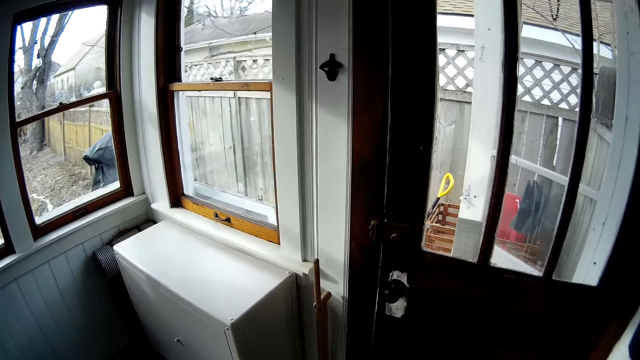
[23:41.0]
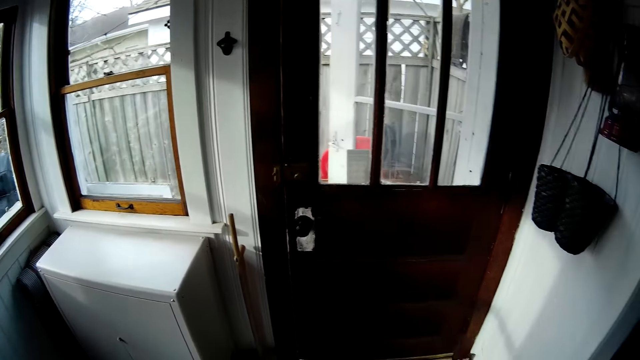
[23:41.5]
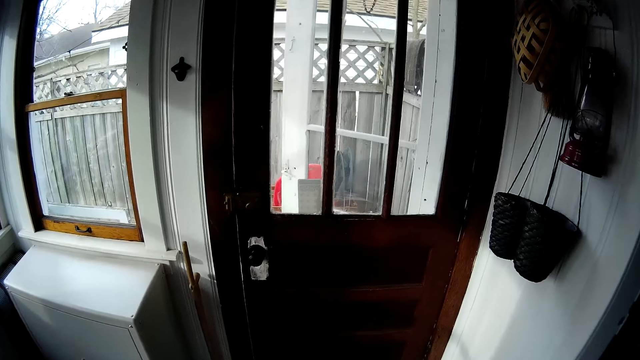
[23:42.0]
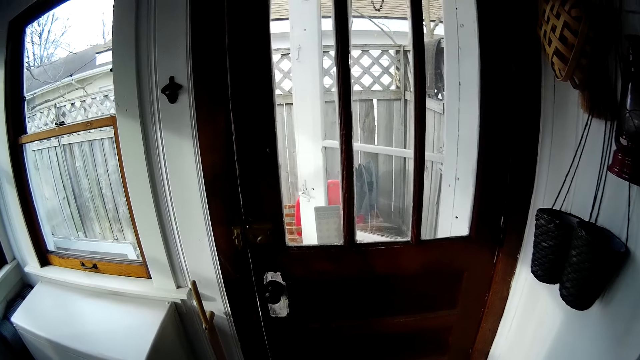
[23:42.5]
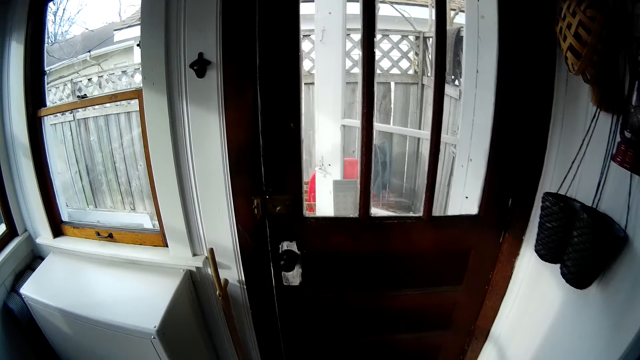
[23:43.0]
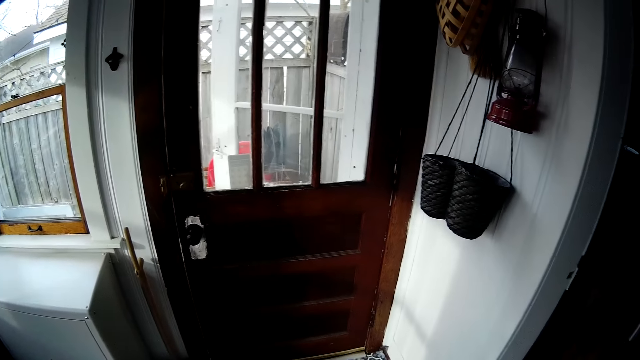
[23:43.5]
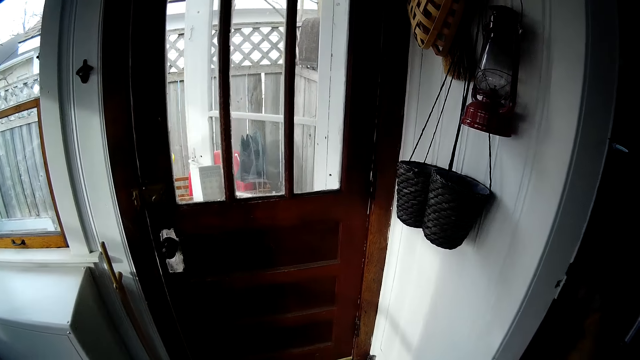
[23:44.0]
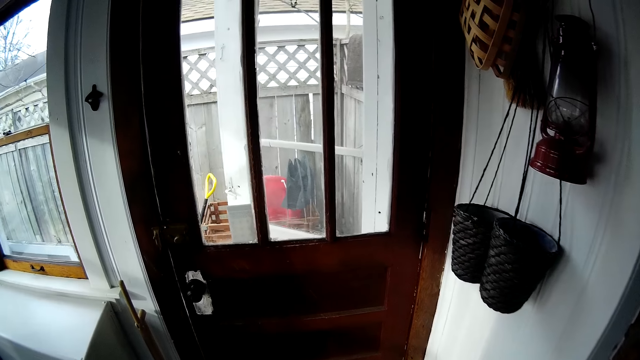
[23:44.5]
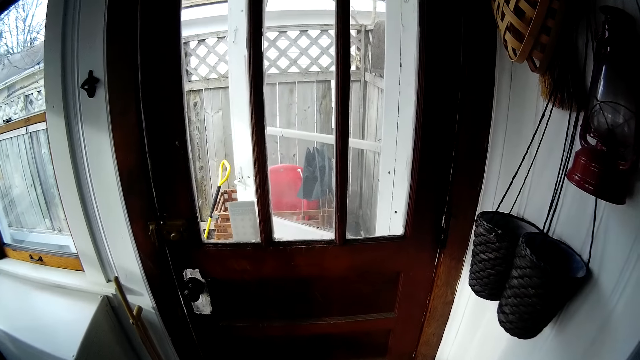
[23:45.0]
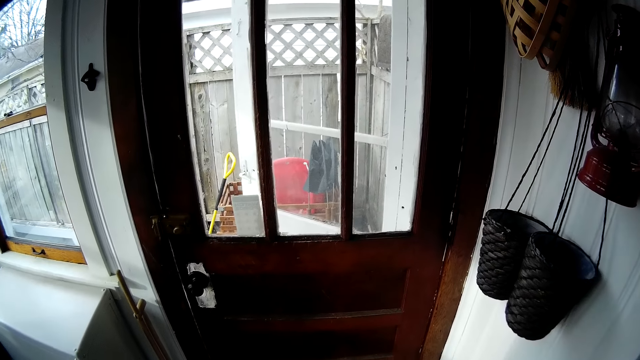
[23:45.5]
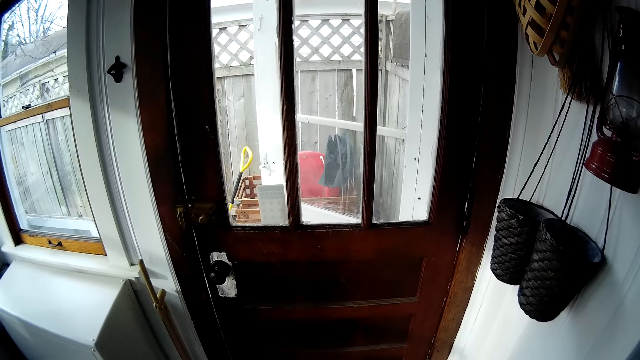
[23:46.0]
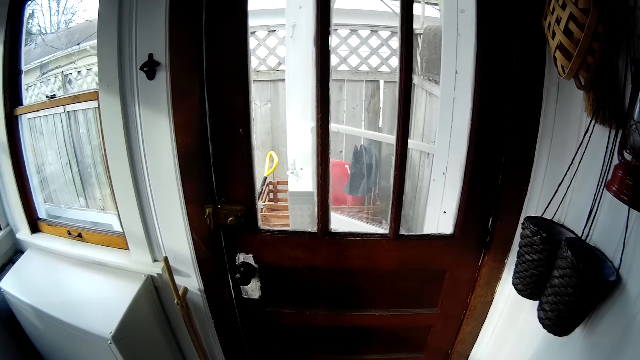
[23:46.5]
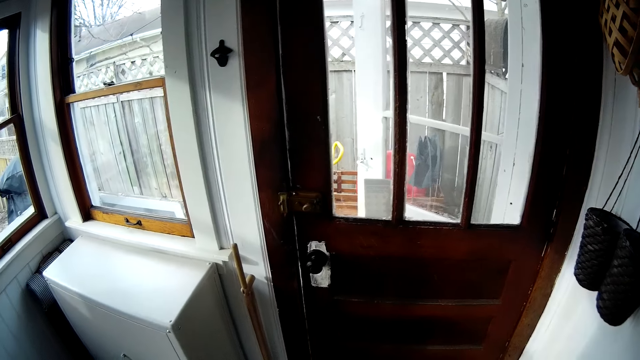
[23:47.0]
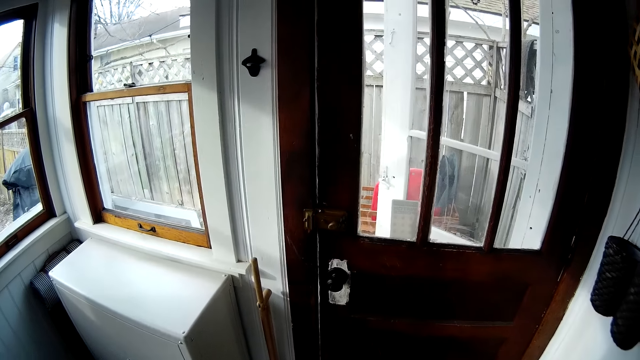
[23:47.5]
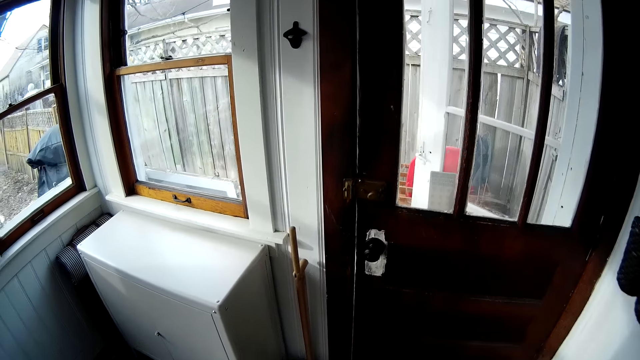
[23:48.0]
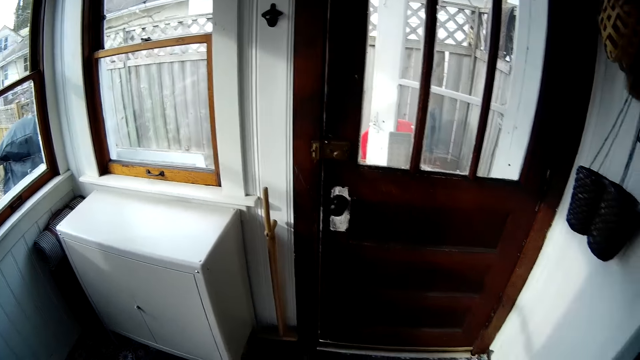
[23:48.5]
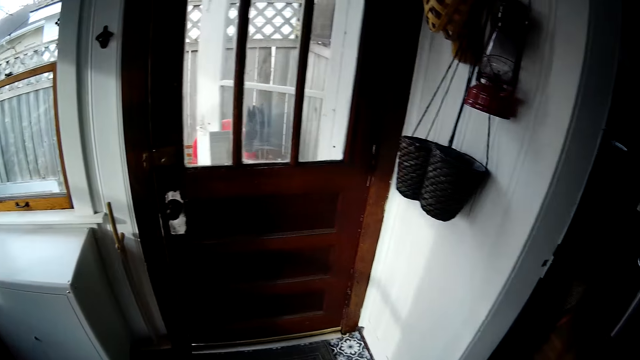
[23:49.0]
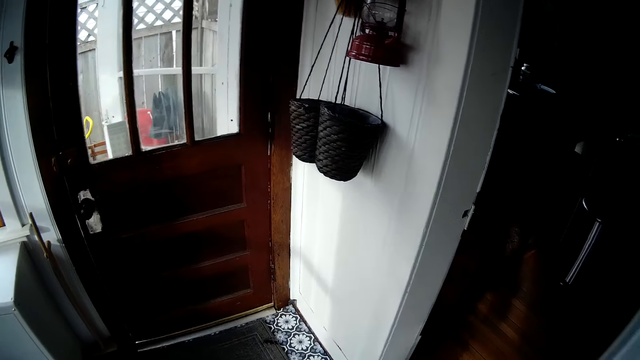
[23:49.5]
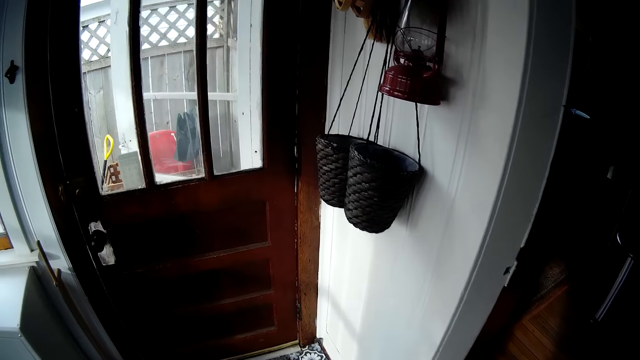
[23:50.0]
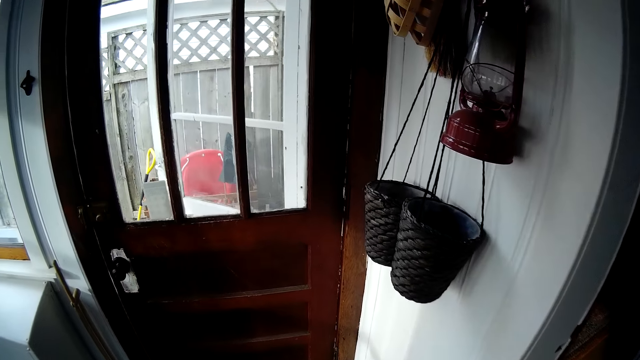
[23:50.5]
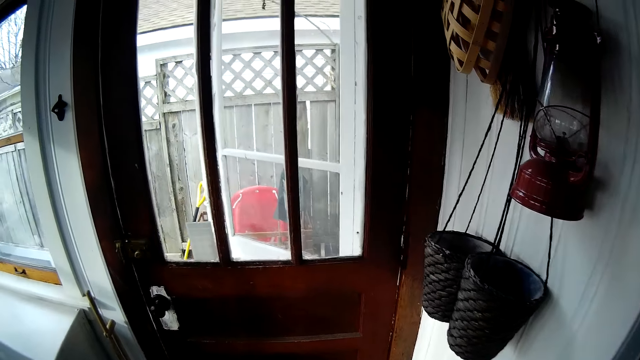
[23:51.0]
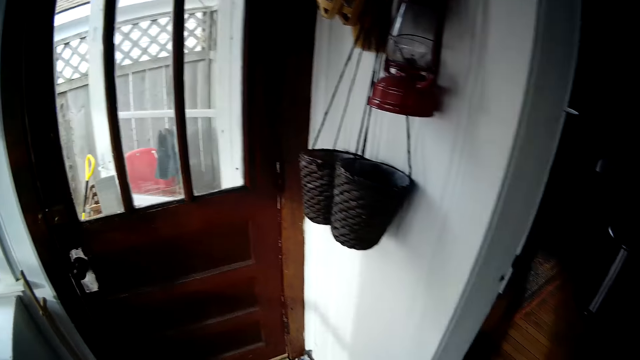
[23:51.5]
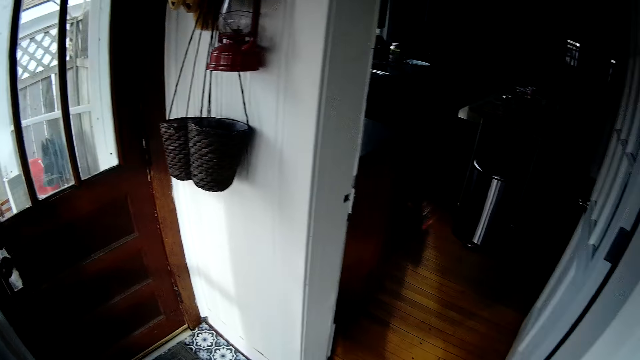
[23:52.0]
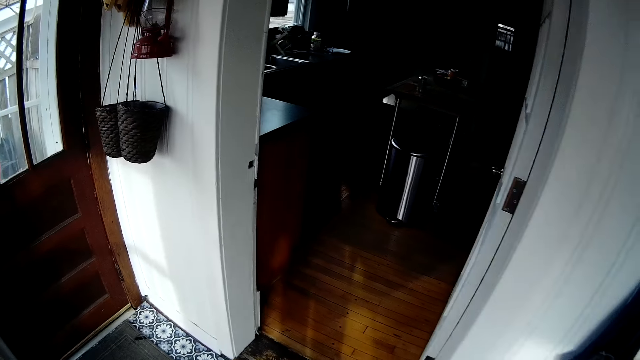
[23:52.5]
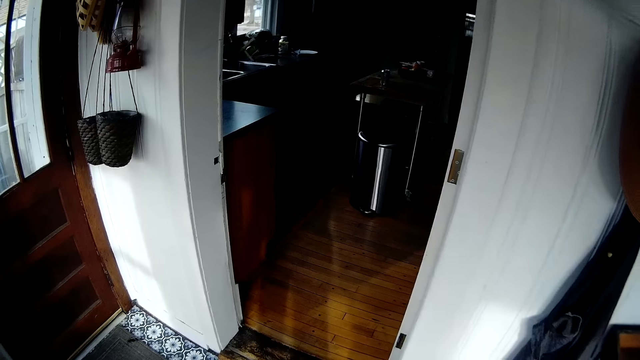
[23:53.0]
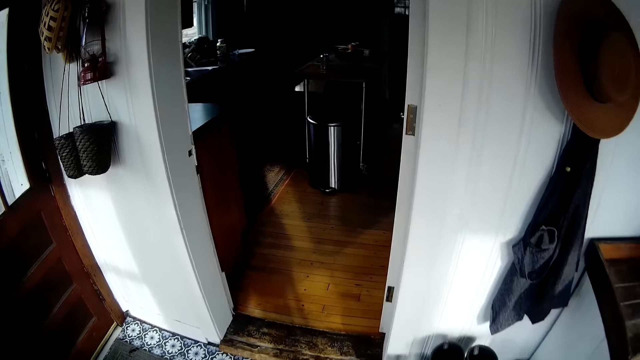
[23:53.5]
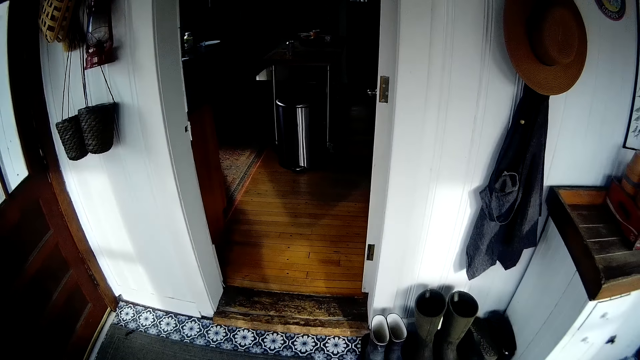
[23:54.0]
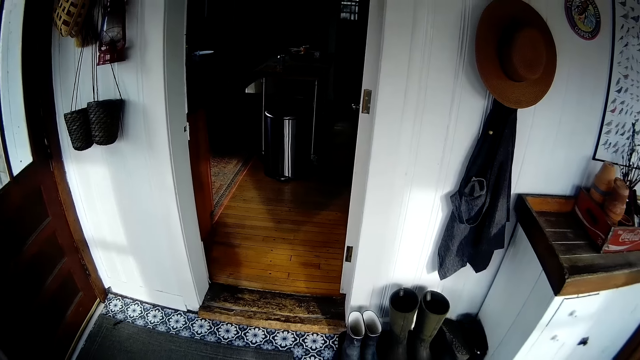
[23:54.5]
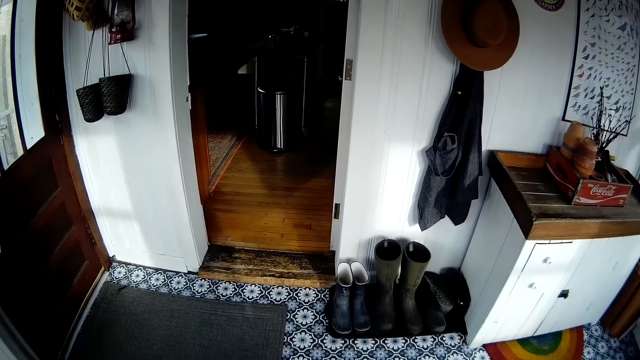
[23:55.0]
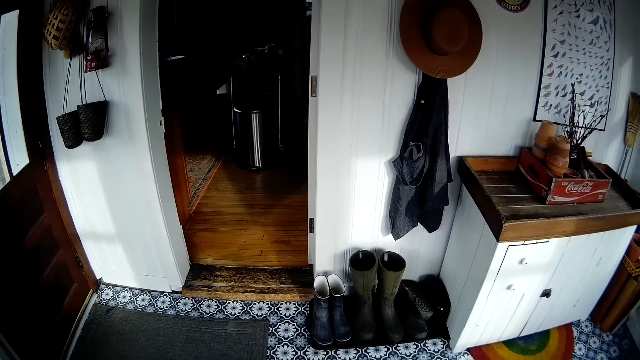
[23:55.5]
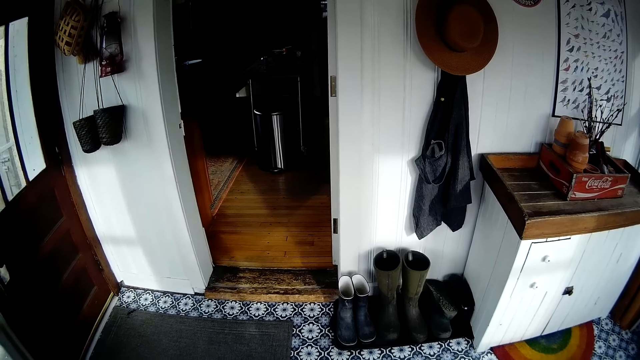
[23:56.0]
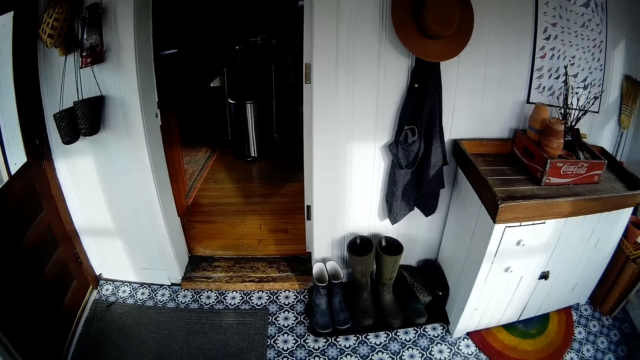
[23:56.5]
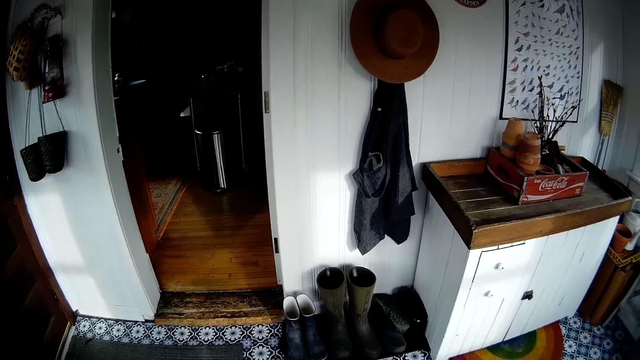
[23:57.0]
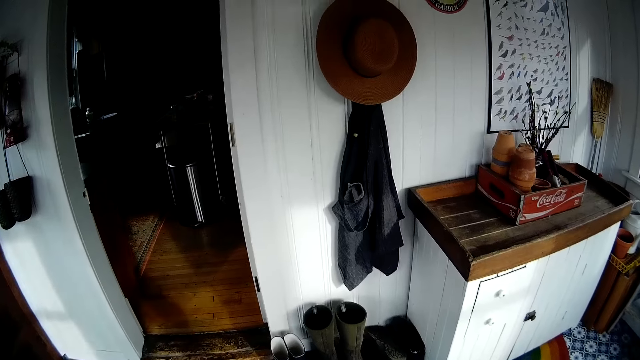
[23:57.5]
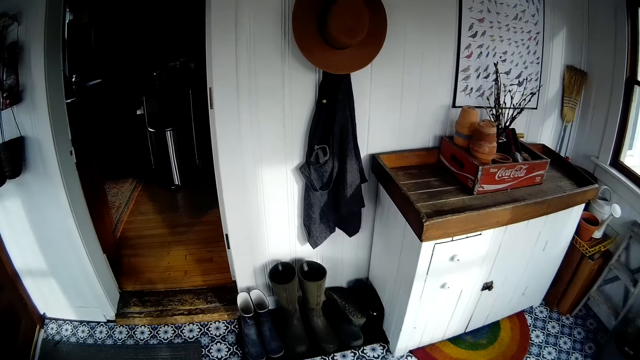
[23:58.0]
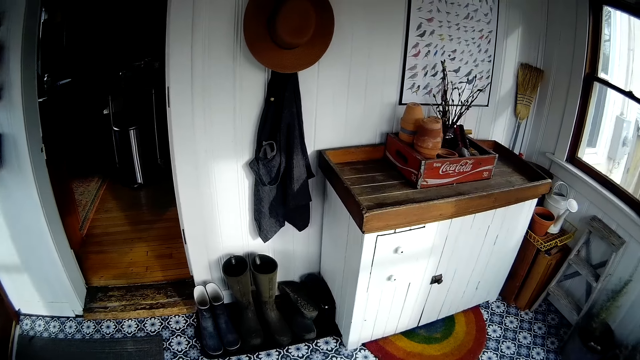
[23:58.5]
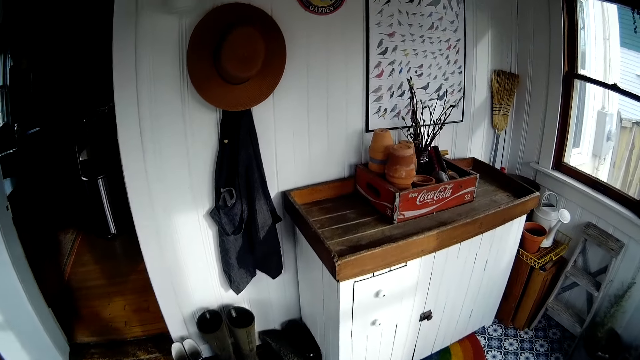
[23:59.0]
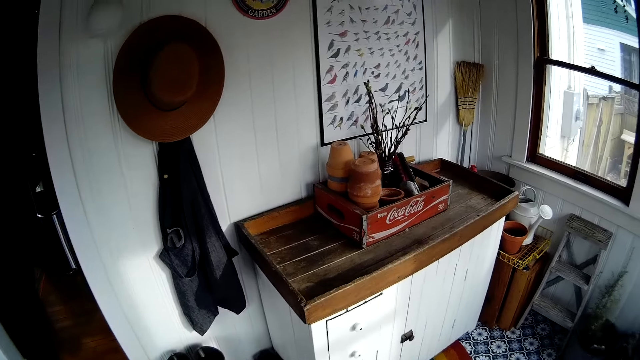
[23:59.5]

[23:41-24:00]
The camera wearer moves around the room.

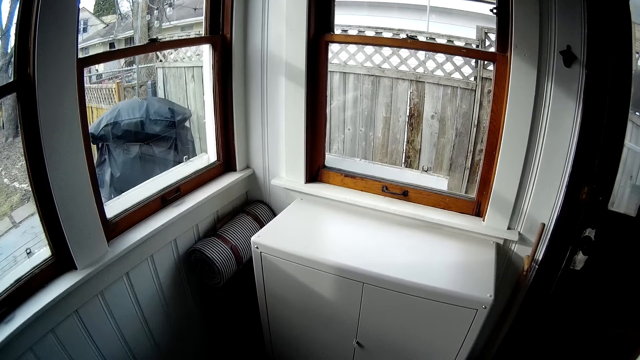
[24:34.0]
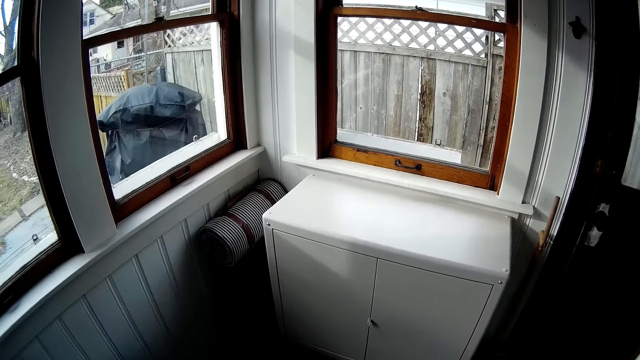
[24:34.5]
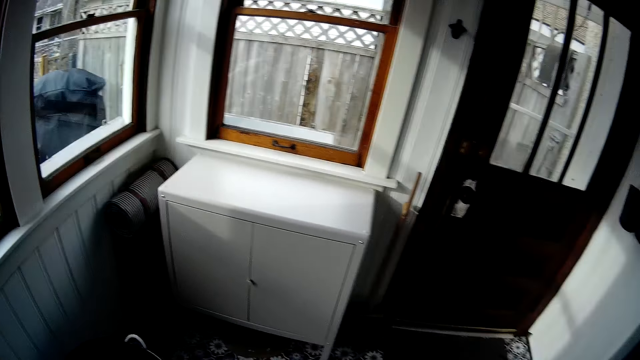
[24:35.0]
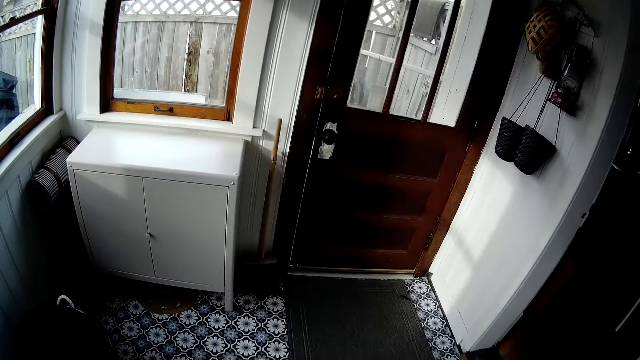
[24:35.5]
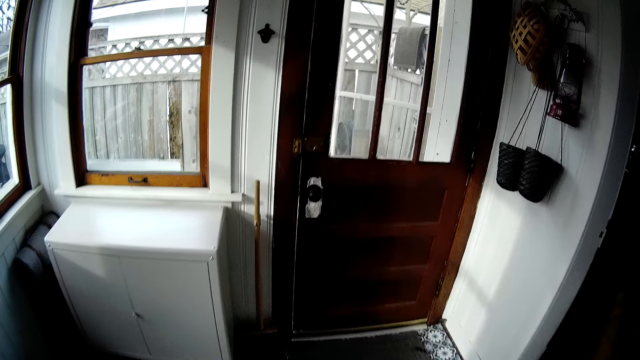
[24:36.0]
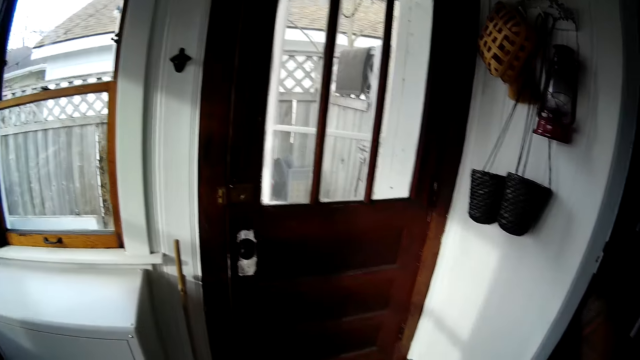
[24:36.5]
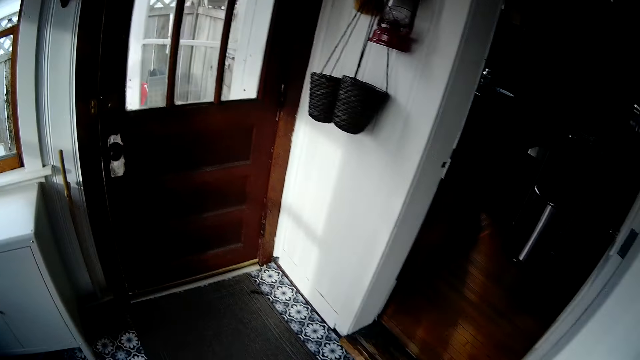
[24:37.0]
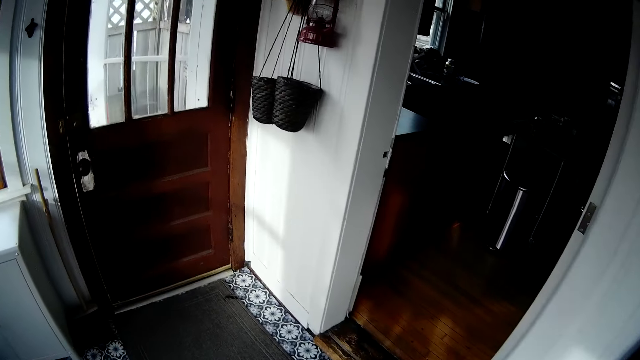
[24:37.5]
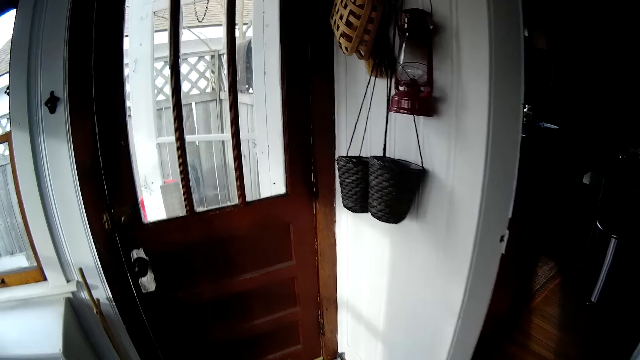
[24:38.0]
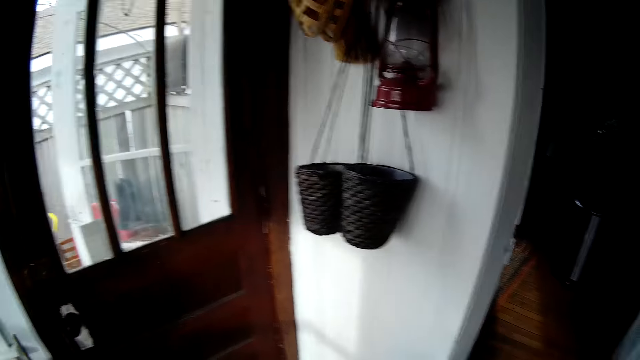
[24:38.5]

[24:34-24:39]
The camera wearer turns around the room.
